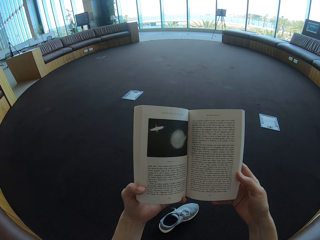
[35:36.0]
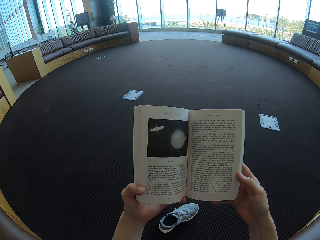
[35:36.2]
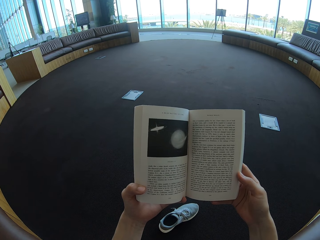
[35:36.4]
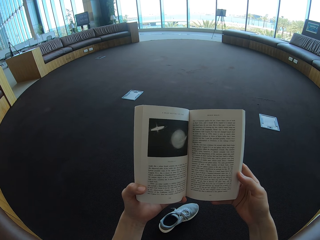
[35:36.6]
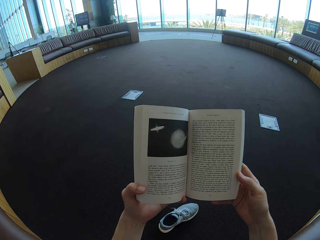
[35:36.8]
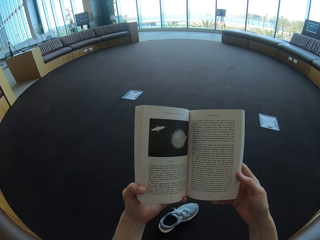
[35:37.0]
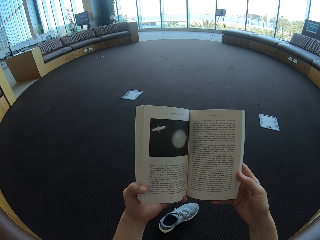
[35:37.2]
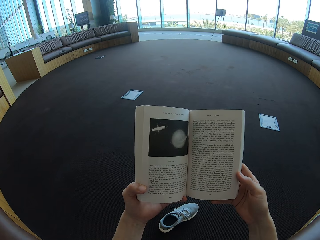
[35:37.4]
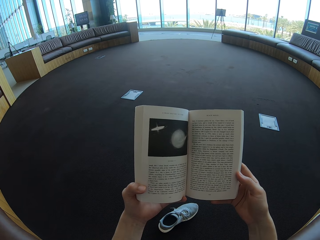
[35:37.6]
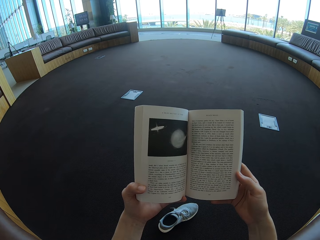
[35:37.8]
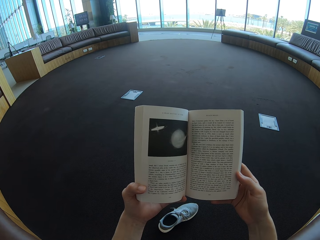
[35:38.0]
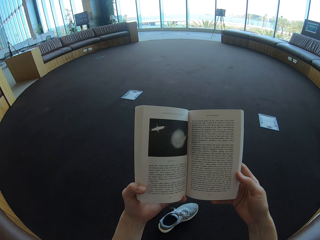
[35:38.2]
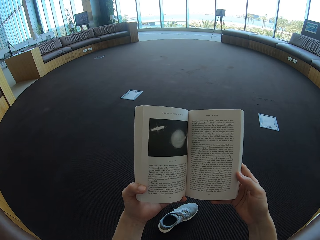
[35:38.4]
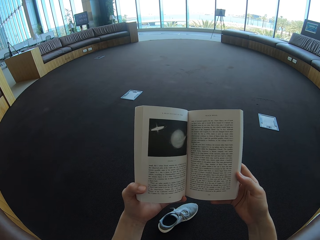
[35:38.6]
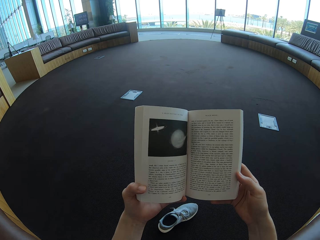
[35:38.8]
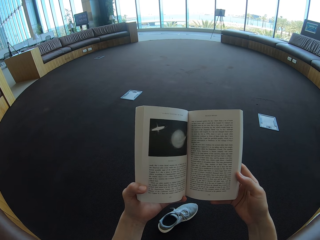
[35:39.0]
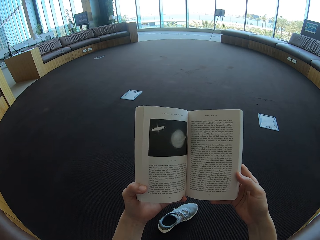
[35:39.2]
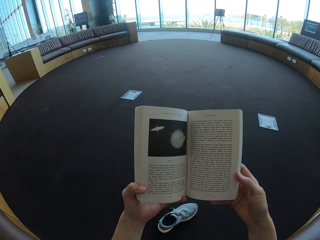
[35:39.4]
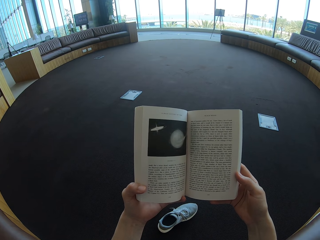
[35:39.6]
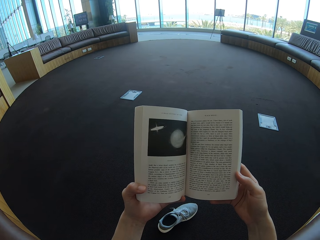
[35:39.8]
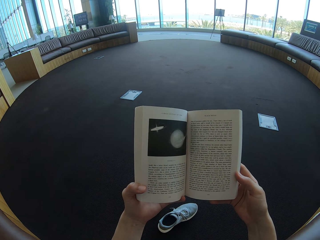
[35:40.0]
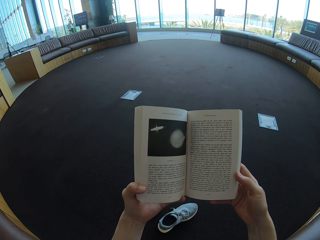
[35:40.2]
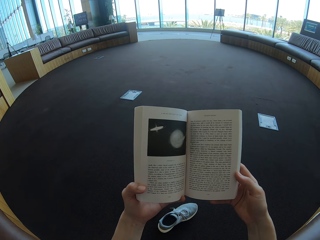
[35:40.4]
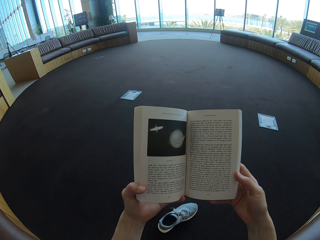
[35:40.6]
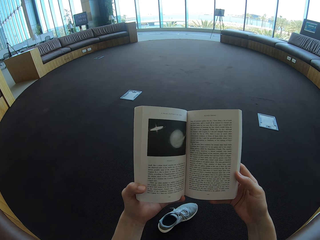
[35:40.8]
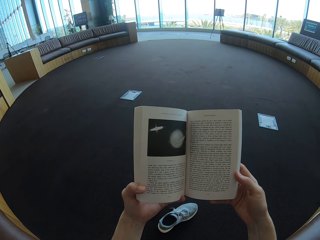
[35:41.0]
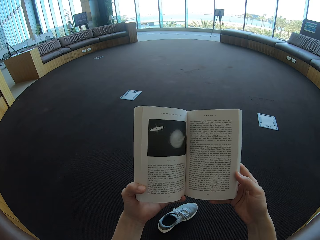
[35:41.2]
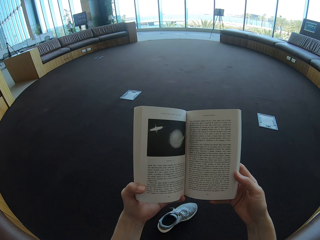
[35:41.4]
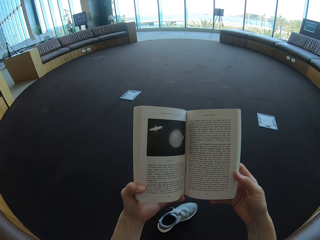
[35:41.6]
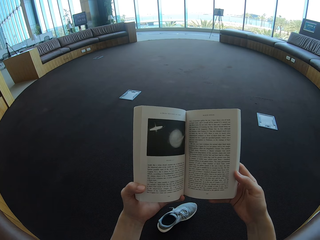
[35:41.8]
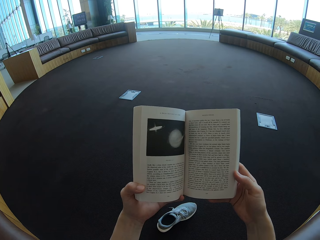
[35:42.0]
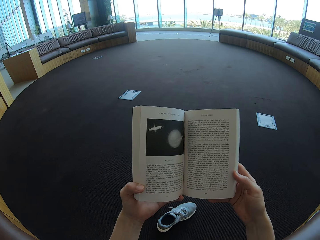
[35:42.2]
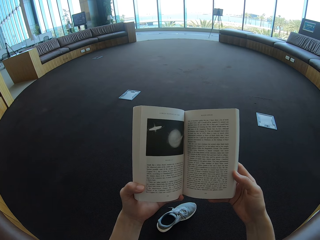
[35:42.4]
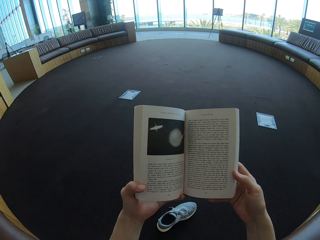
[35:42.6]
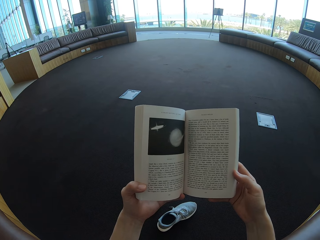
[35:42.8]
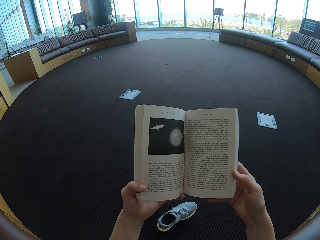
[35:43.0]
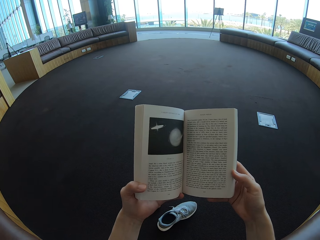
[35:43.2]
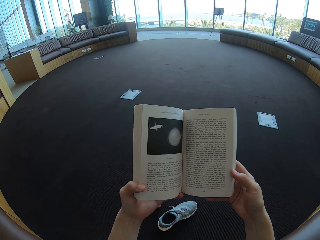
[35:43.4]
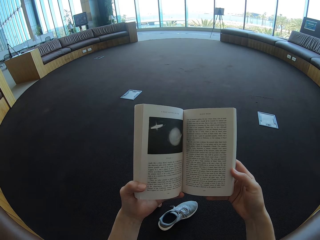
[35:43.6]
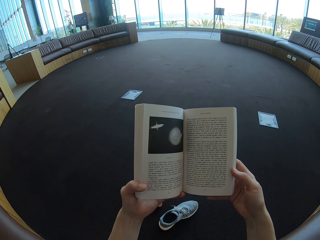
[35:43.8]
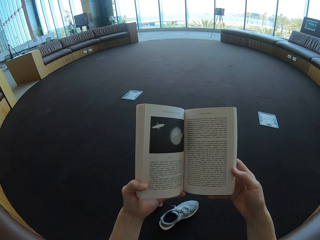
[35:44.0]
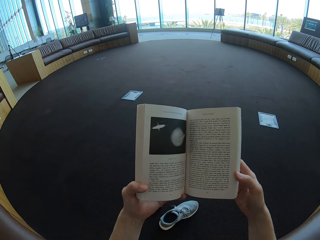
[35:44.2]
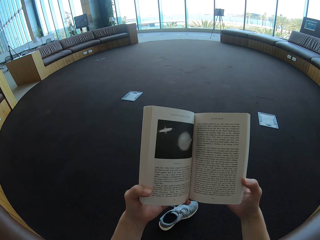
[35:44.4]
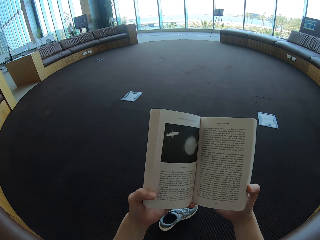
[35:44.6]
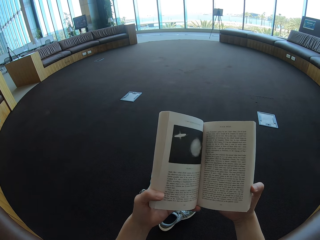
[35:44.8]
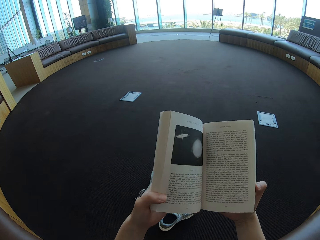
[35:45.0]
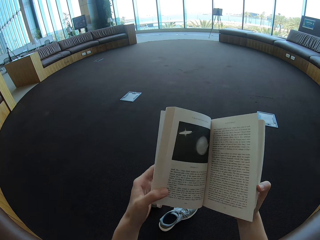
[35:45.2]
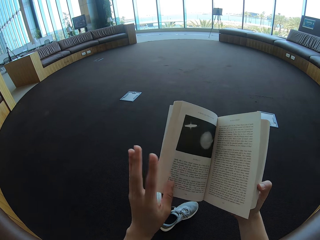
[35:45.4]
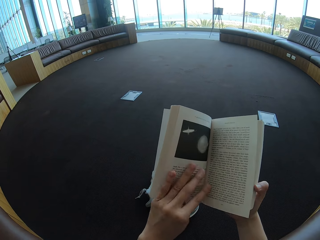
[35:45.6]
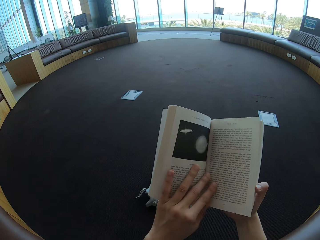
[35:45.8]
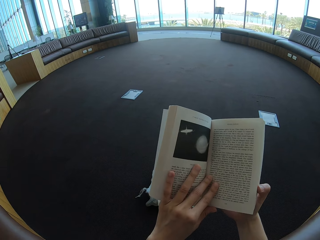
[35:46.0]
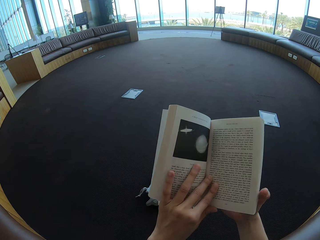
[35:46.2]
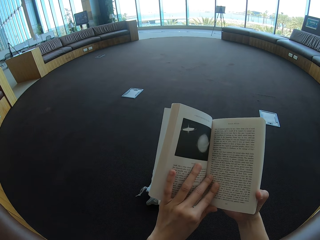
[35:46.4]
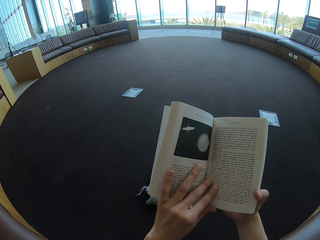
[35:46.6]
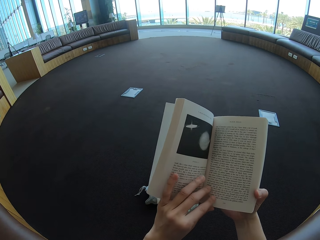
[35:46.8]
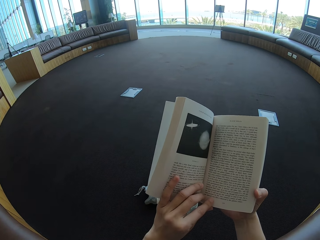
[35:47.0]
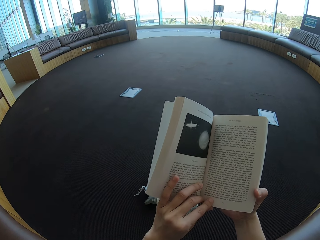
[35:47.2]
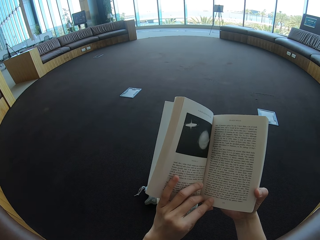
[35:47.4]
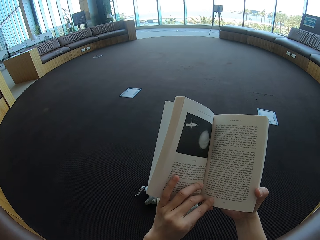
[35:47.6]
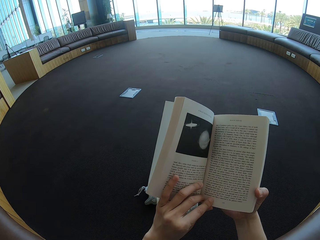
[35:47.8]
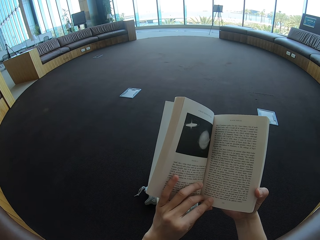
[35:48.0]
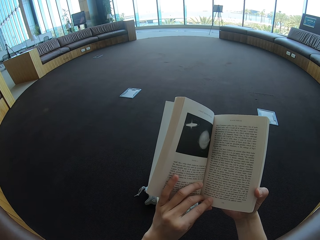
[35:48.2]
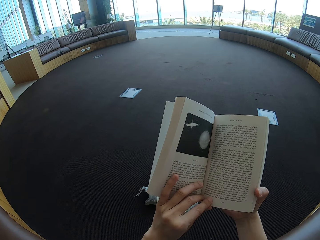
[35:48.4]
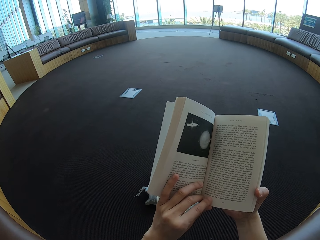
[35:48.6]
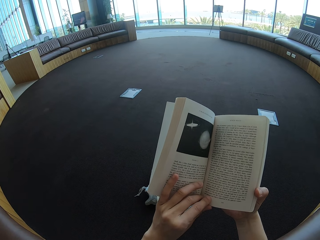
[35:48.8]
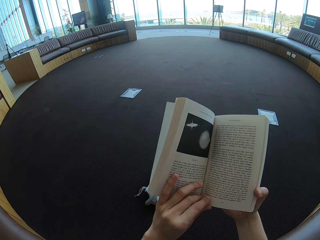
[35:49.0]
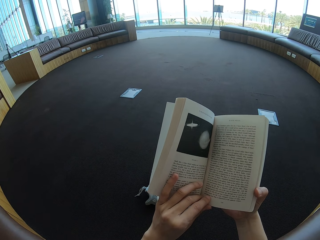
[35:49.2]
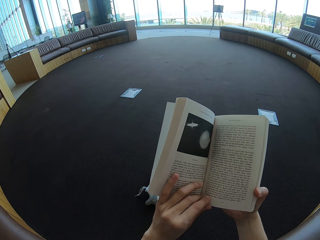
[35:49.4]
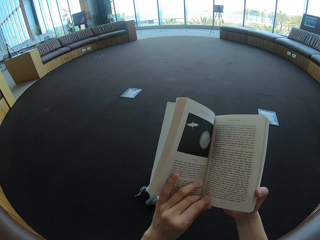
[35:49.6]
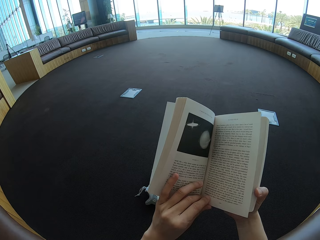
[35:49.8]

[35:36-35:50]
The camera wearer holds the story book. They place the left hand on the writings.

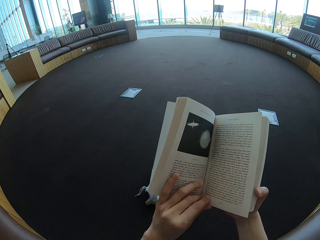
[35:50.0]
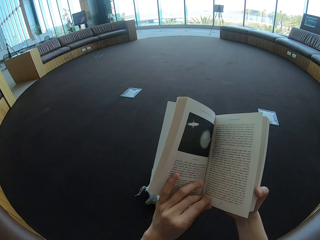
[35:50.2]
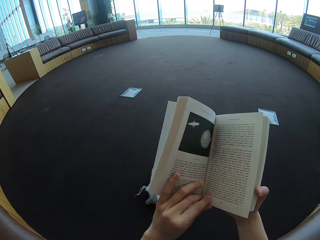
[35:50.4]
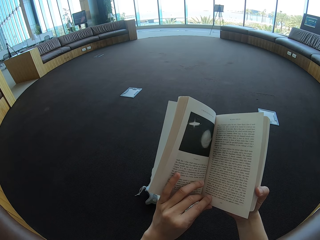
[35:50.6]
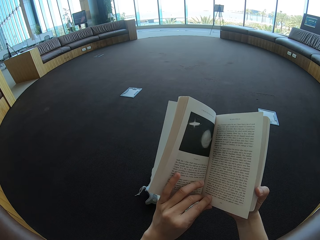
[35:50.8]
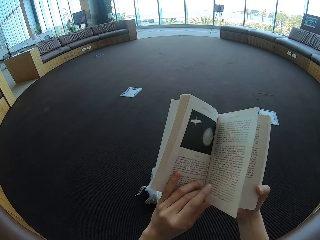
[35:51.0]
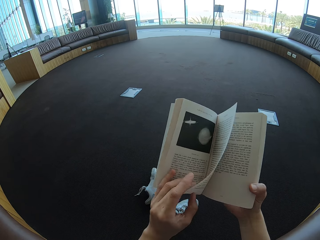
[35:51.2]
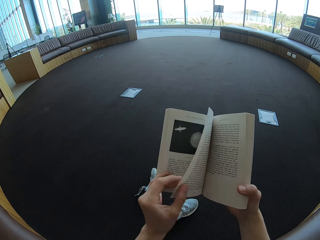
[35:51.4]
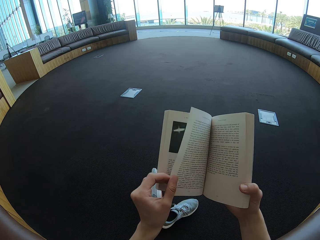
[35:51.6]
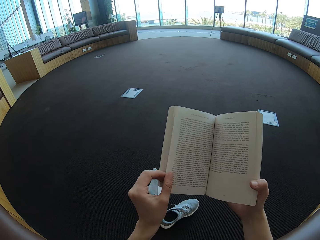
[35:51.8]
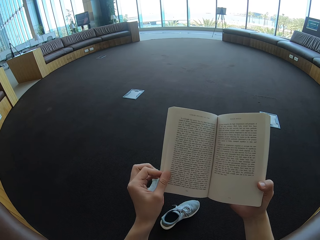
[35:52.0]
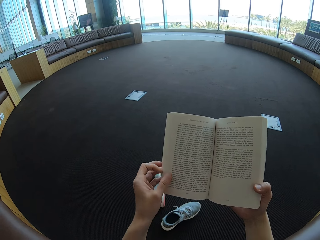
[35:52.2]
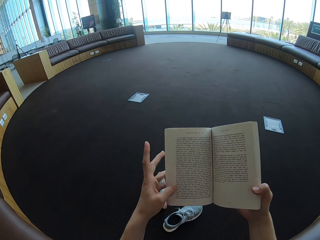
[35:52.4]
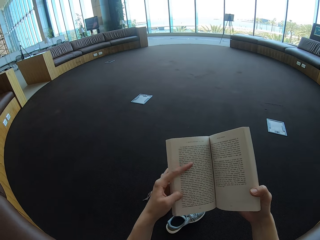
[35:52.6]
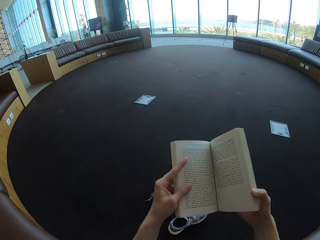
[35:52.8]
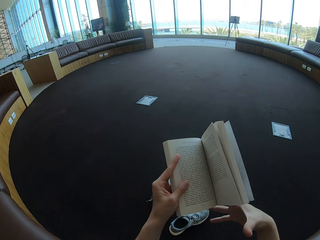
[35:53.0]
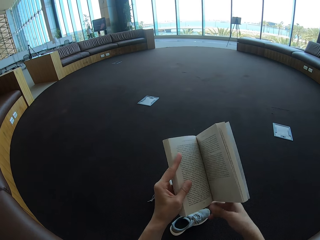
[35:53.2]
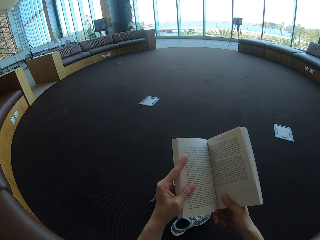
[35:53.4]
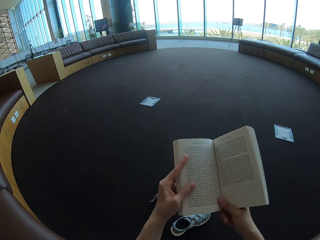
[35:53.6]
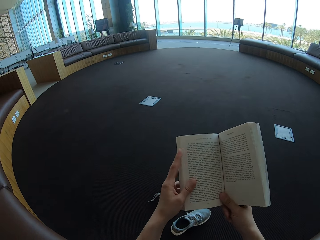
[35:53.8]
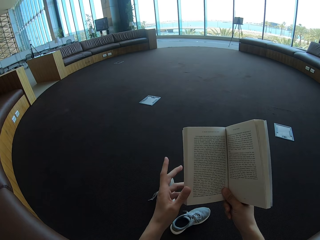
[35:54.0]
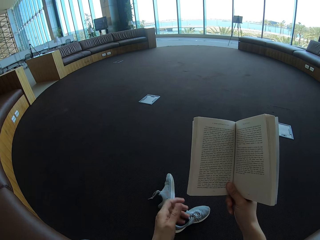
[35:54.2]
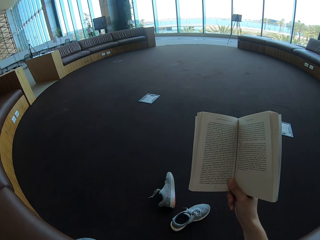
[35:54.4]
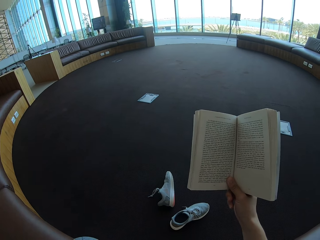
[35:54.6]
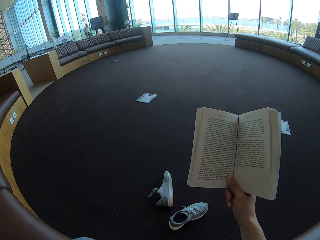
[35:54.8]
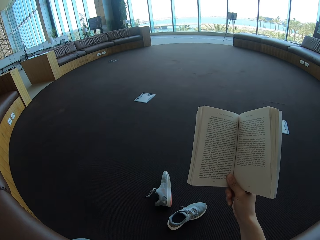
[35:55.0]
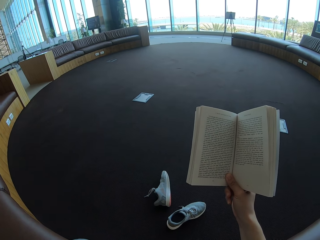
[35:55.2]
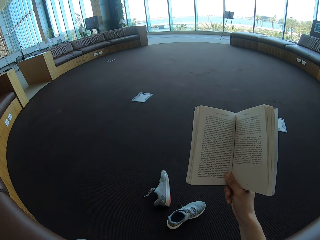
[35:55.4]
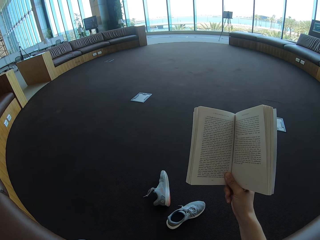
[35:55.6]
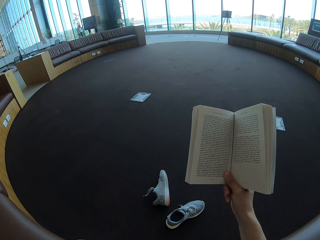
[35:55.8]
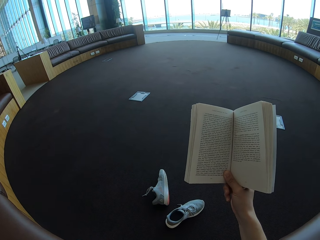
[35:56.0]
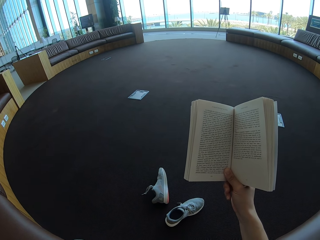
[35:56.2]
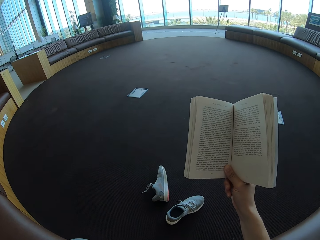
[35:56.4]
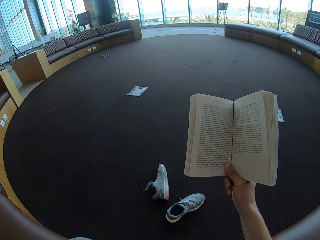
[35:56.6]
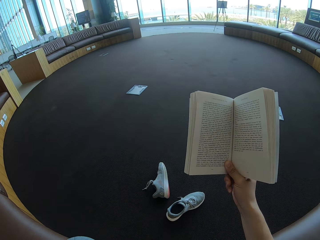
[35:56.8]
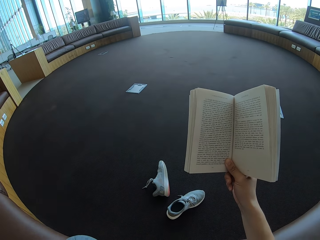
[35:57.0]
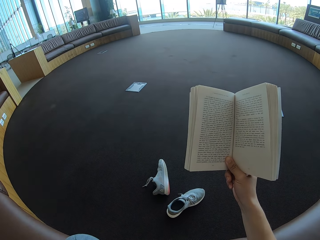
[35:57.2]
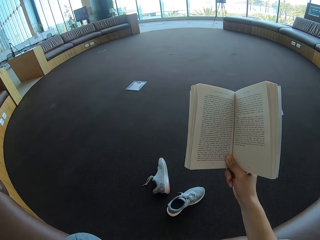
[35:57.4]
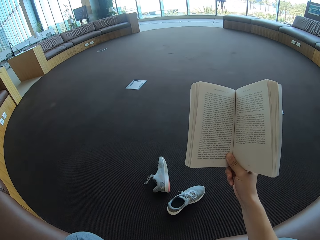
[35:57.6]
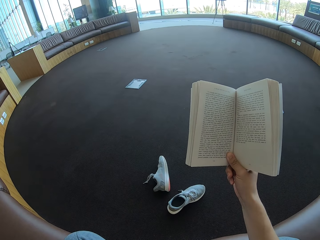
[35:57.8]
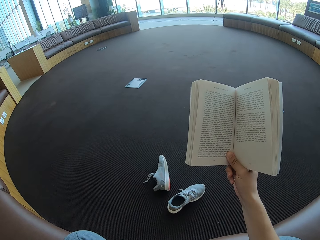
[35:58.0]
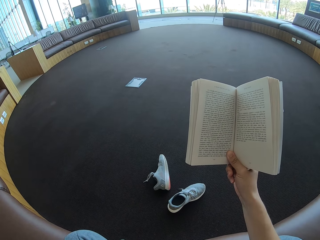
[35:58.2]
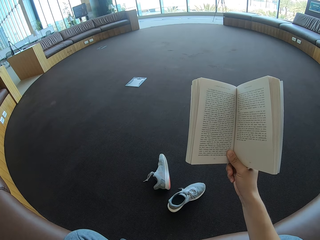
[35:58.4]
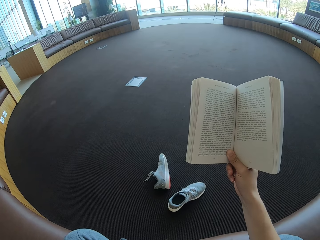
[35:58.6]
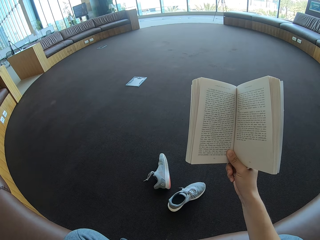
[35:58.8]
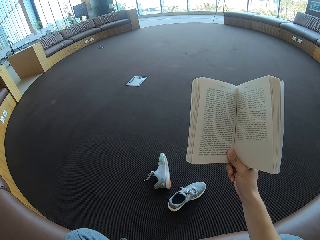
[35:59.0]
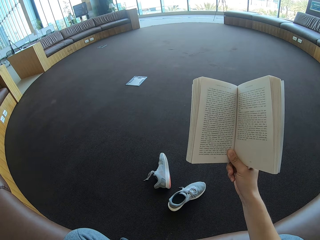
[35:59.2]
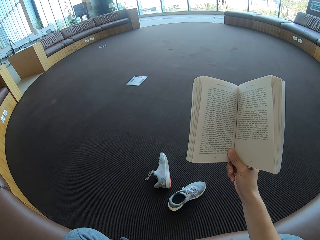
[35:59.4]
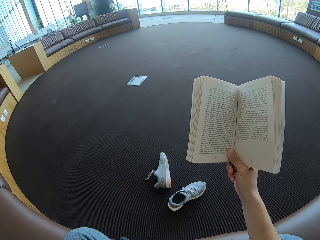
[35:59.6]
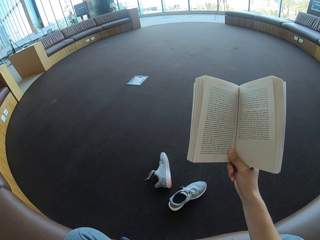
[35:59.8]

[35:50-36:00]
The camera wearer turns to the next page. They hold the story book with the right hand.
